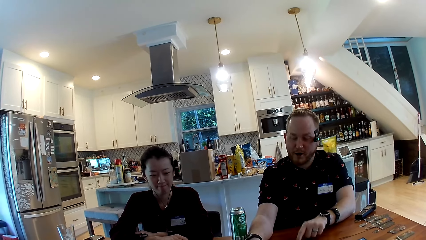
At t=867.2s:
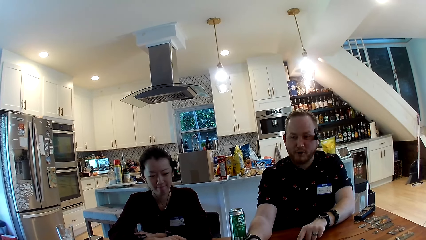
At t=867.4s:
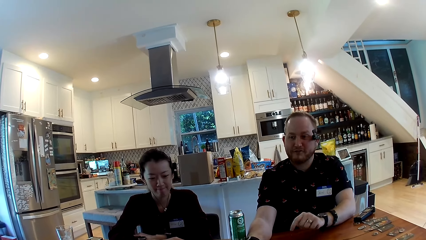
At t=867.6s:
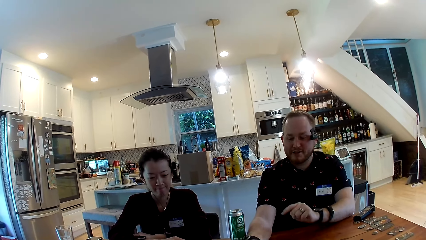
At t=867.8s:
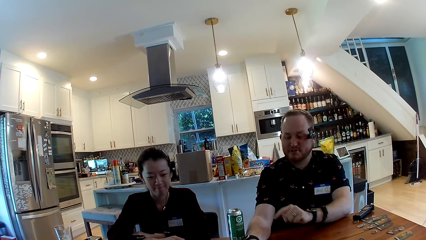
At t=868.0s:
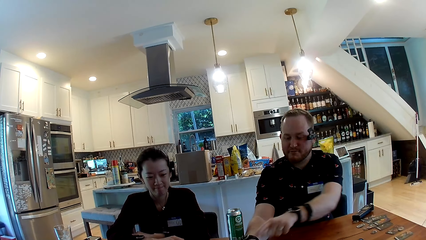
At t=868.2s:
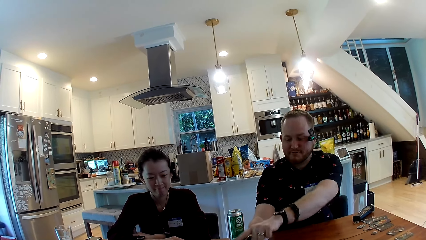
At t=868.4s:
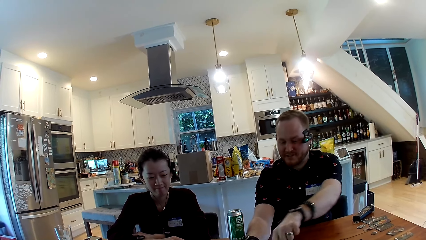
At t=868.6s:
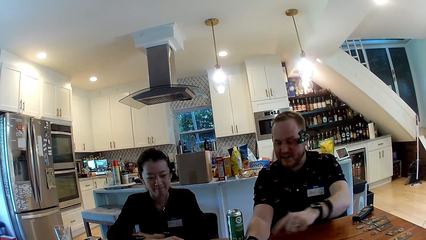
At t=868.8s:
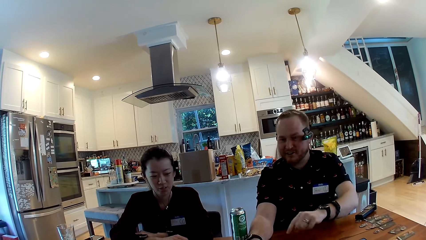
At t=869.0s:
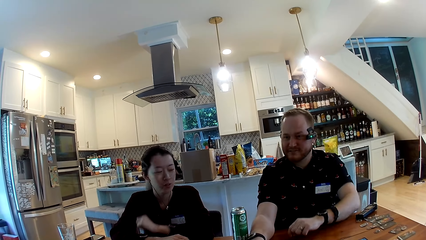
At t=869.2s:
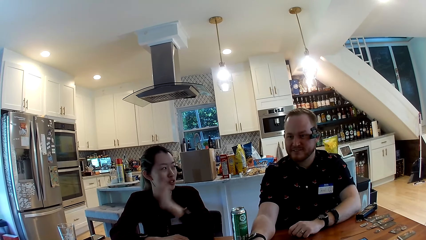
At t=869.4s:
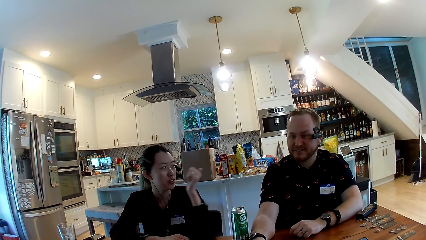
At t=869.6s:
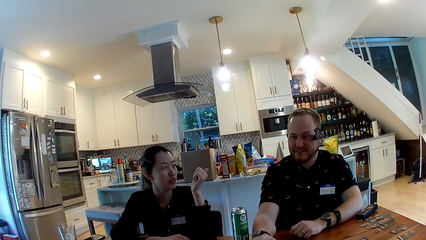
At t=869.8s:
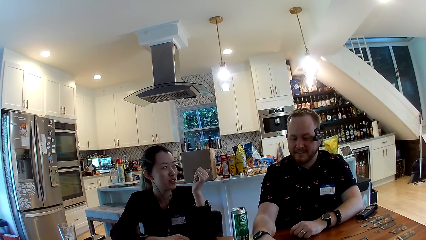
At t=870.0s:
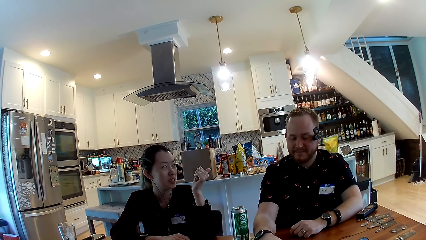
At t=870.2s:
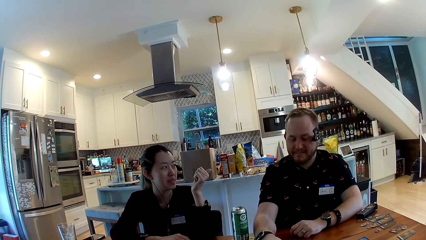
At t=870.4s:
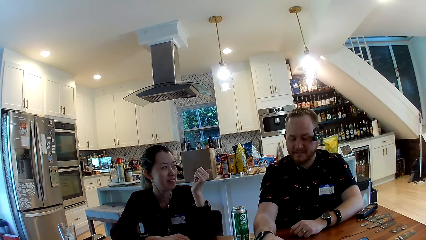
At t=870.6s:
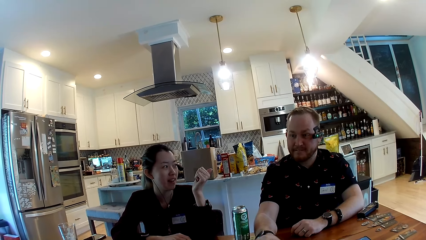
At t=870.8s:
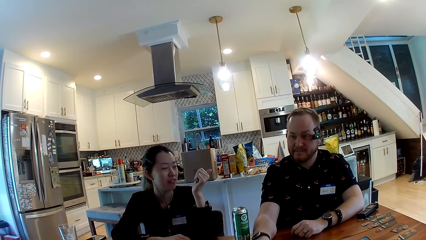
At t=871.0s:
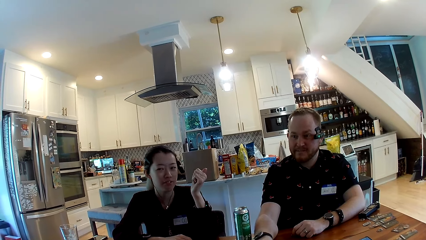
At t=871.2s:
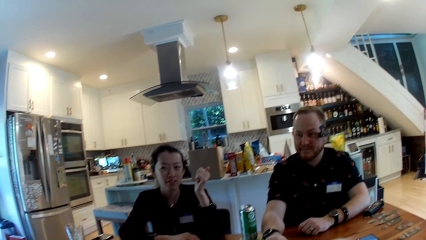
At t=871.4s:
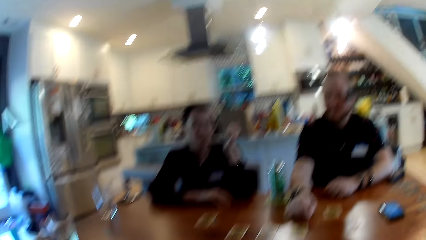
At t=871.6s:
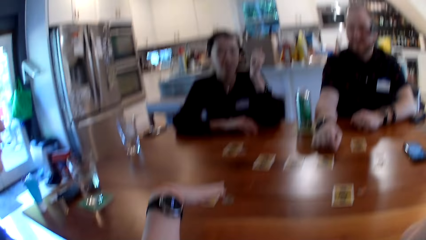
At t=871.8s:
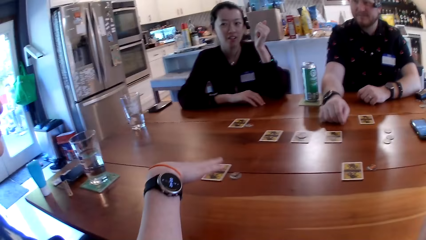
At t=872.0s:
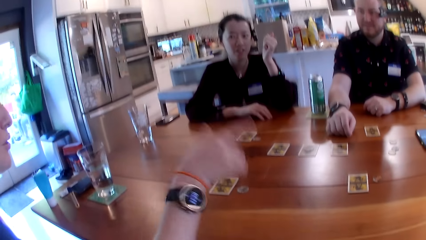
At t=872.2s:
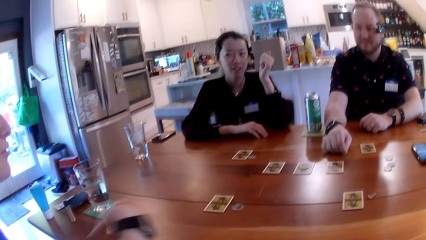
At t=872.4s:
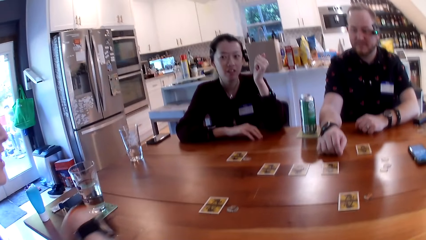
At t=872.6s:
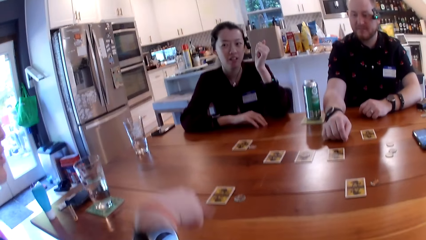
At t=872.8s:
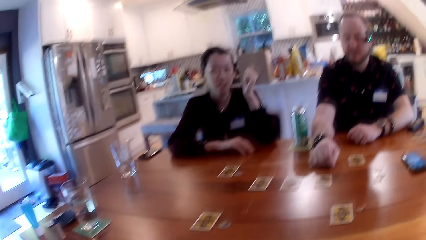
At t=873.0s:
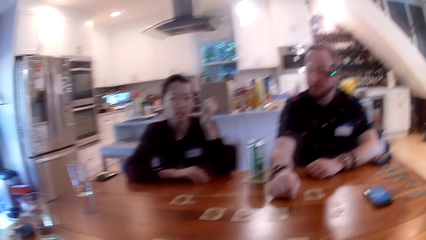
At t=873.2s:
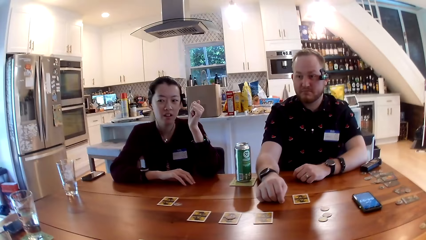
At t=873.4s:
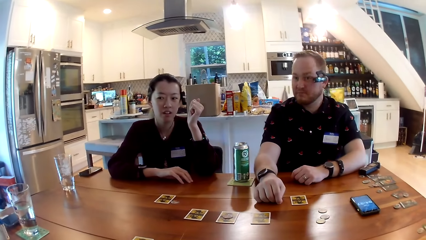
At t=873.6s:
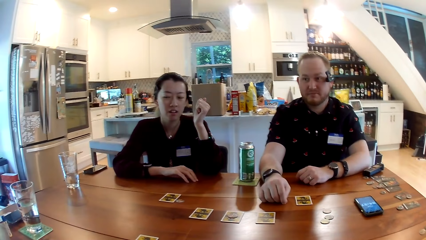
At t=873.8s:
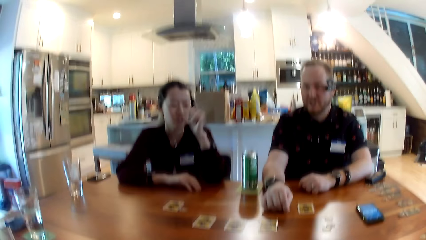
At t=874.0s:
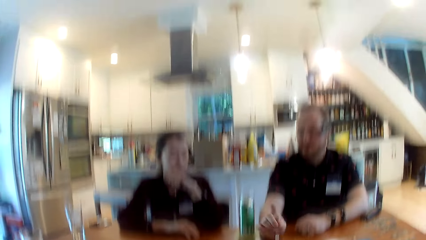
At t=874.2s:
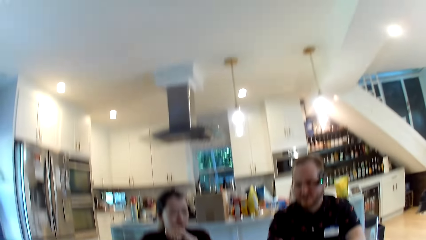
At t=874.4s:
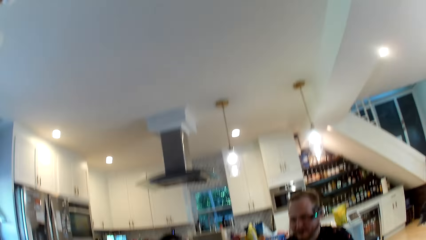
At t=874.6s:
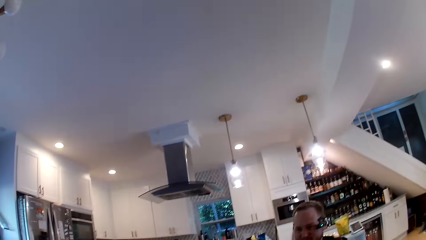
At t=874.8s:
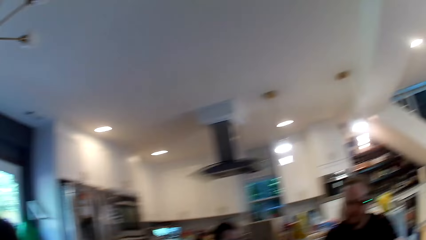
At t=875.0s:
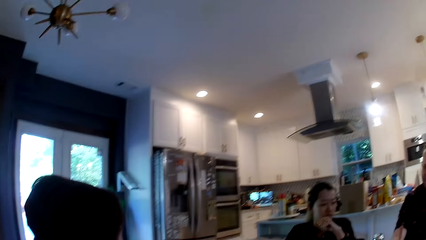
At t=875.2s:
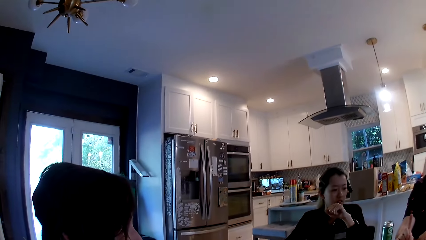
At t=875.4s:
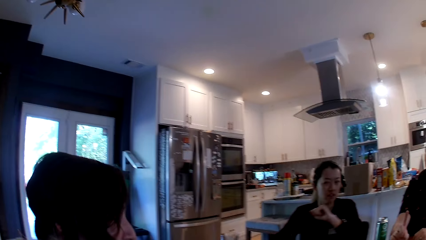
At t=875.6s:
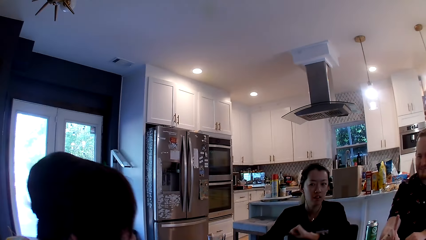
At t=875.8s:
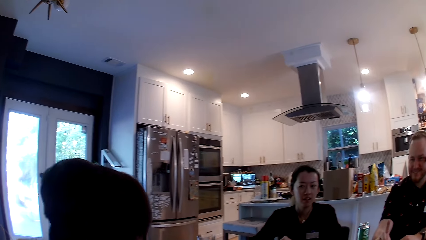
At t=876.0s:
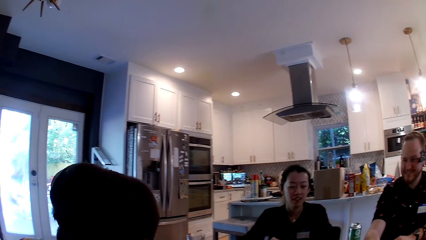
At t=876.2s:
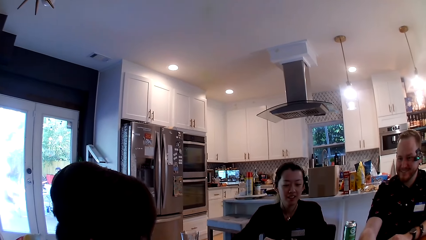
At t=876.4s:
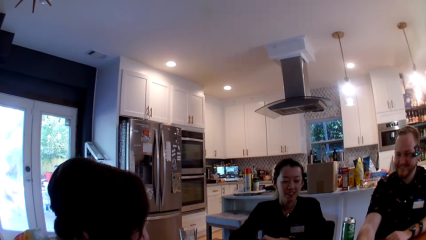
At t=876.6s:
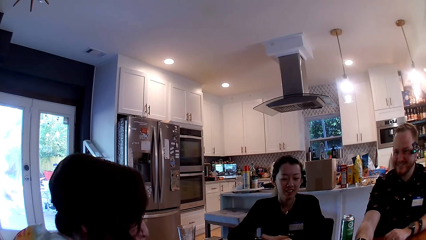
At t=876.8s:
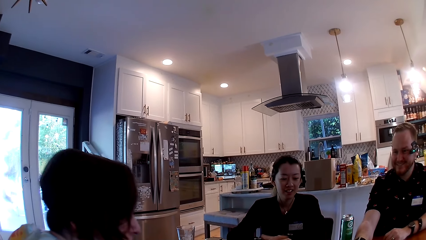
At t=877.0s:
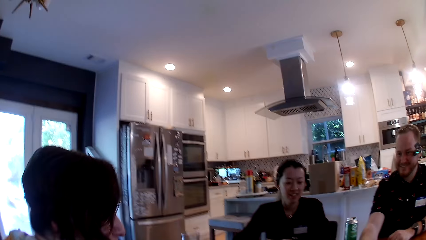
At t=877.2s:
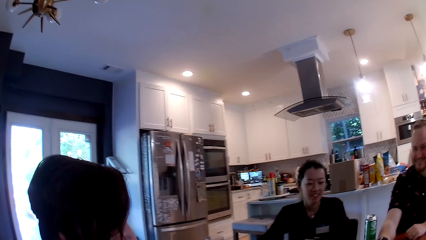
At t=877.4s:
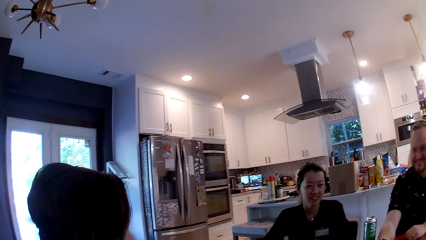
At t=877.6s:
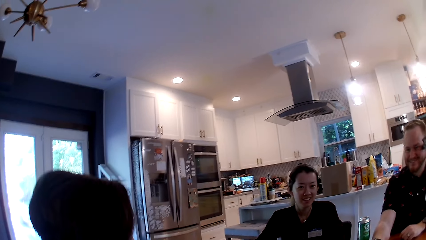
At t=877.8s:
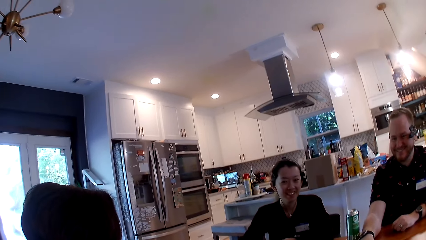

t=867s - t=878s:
A woman converses with the camera wearer. A man converses with another woman.

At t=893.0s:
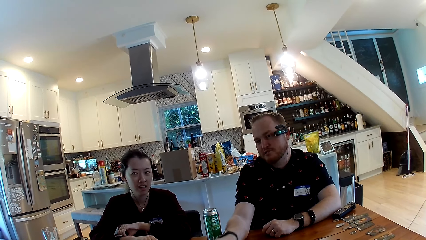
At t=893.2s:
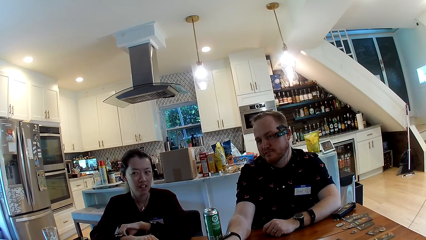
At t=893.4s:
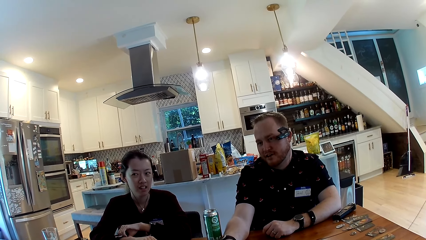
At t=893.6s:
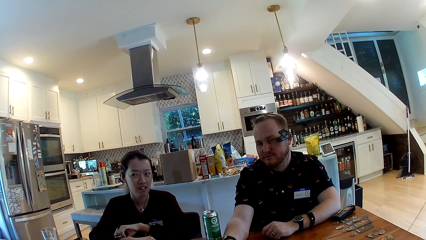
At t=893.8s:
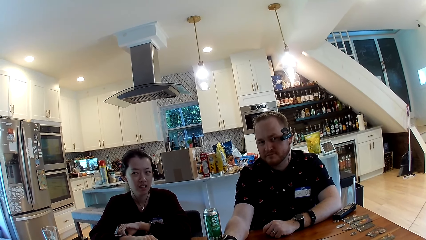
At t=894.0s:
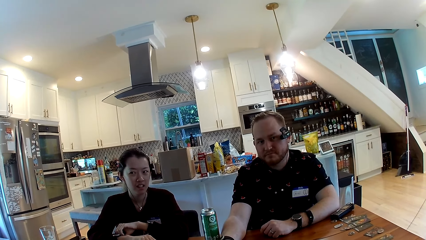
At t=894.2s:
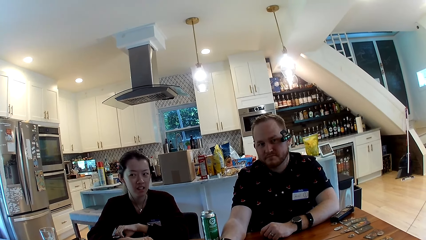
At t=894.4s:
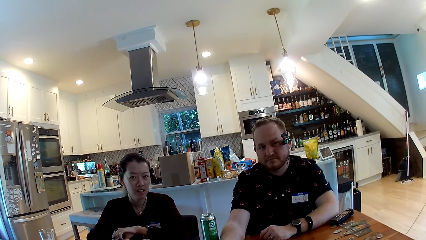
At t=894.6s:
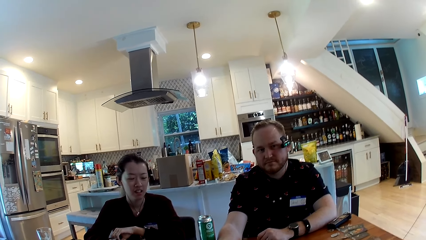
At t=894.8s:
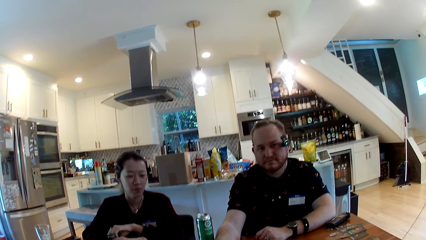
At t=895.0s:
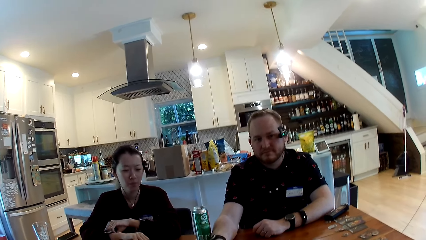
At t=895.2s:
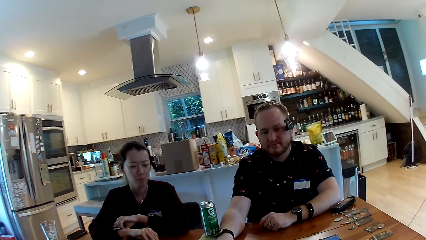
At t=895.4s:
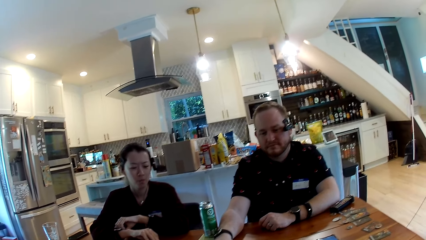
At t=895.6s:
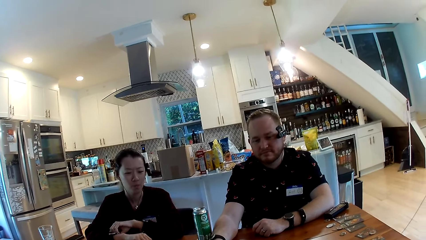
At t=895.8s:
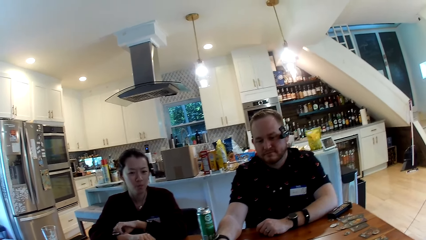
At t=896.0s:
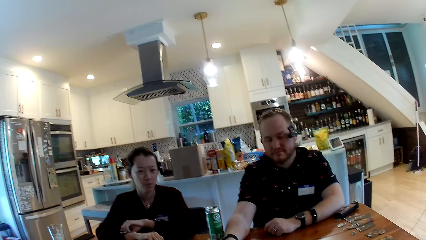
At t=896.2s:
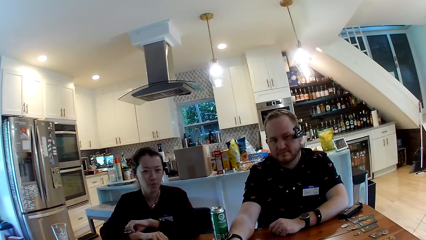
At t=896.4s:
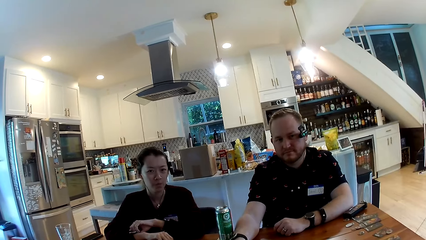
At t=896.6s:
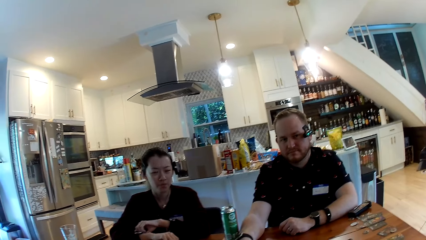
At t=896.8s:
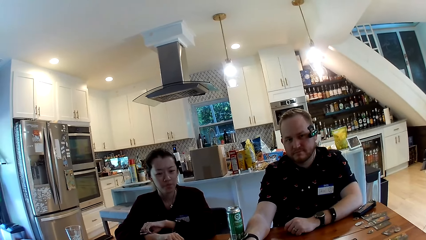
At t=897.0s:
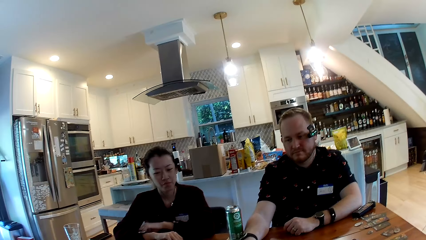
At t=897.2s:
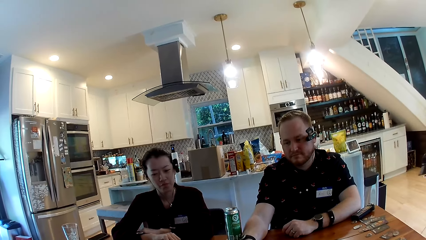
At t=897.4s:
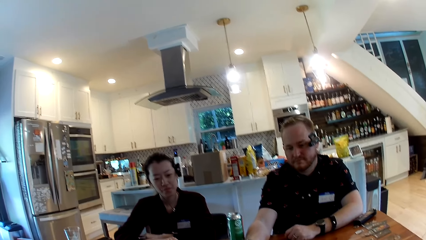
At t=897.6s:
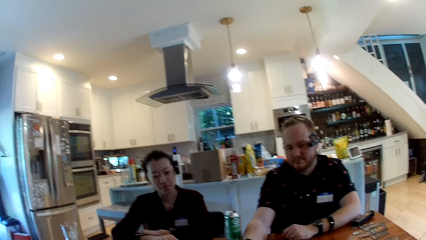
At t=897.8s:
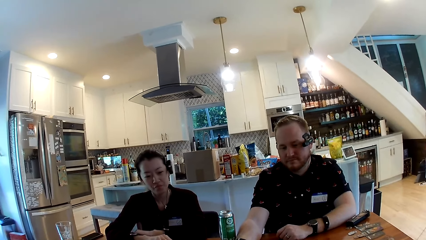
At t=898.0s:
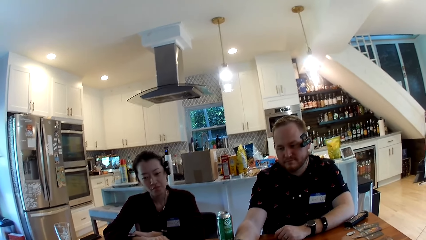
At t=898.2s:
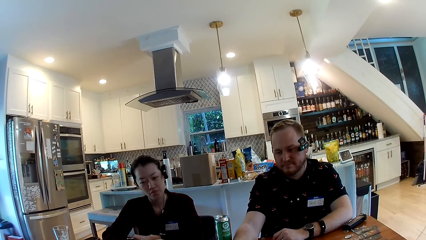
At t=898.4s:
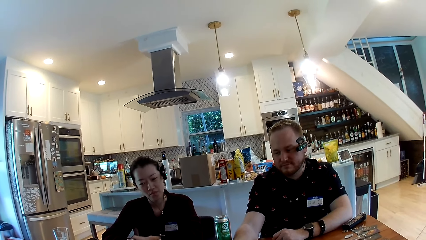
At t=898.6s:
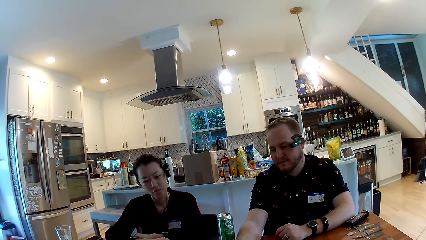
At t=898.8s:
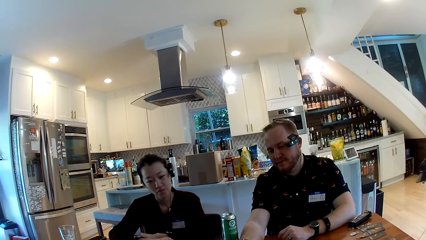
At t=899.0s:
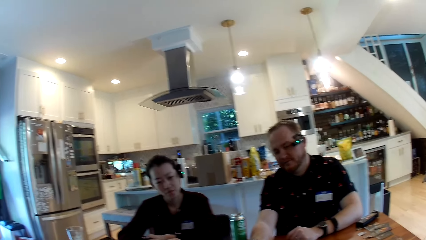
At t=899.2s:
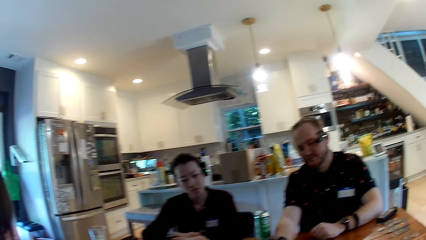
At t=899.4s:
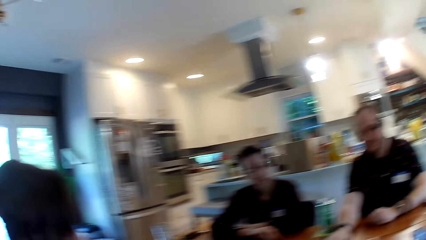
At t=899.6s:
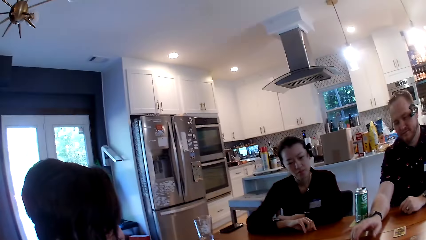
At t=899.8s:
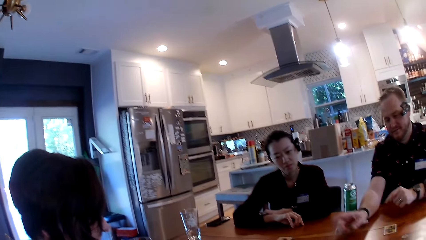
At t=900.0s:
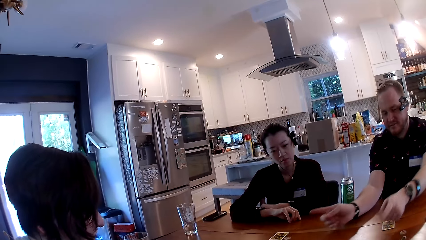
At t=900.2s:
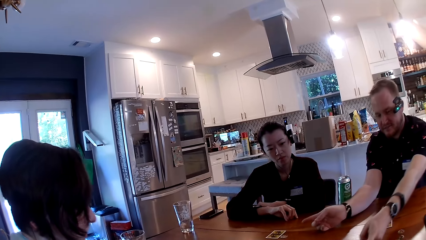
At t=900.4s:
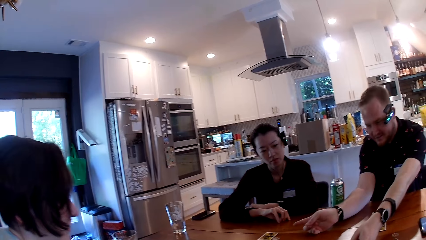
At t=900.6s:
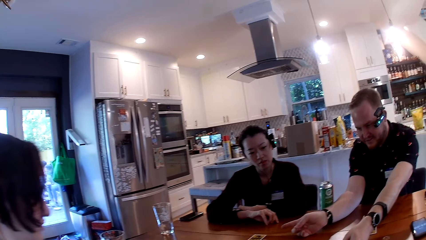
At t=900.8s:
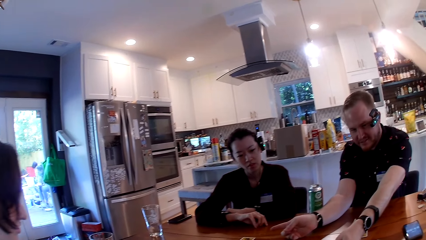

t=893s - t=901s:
A man converses with the camera wearer. The man moves his hand.
